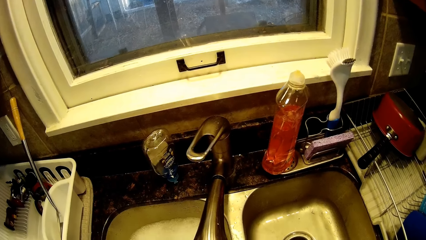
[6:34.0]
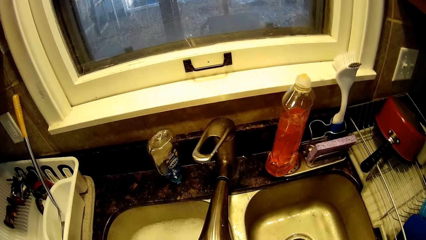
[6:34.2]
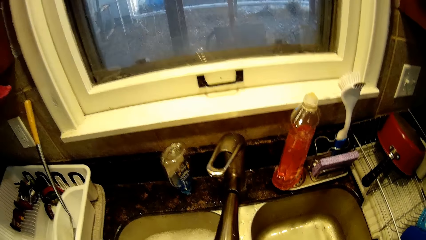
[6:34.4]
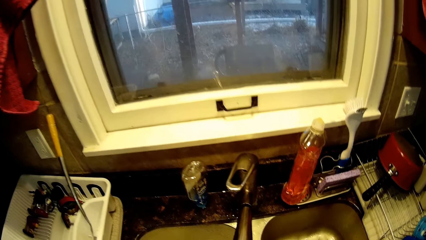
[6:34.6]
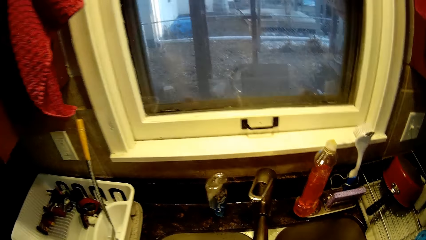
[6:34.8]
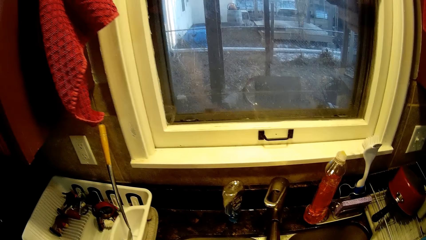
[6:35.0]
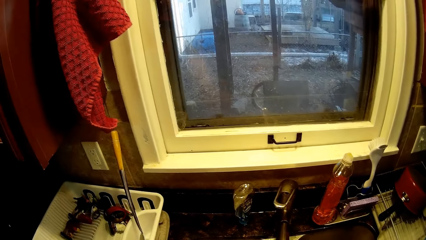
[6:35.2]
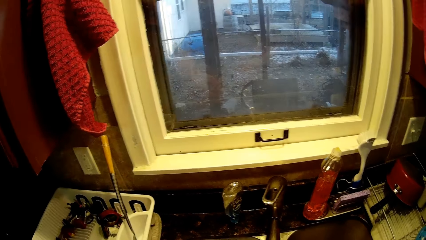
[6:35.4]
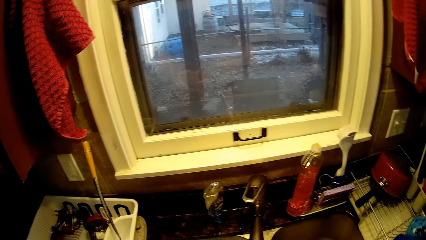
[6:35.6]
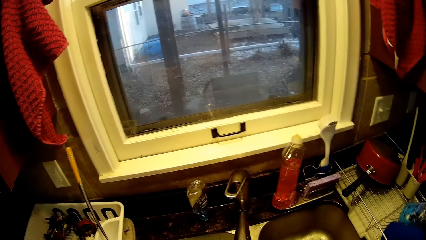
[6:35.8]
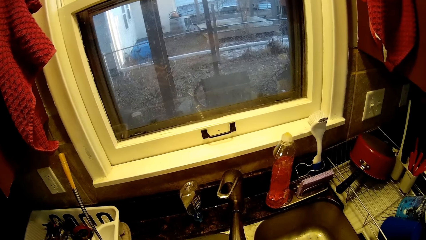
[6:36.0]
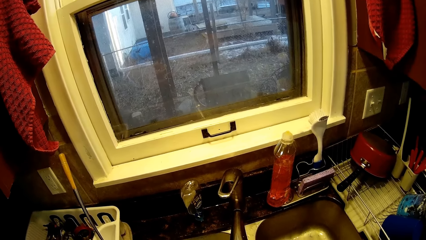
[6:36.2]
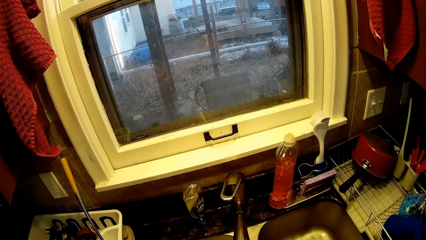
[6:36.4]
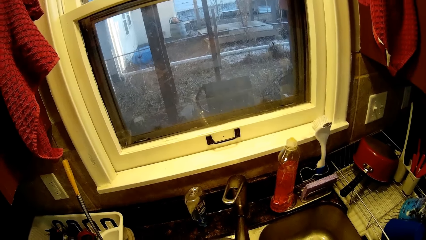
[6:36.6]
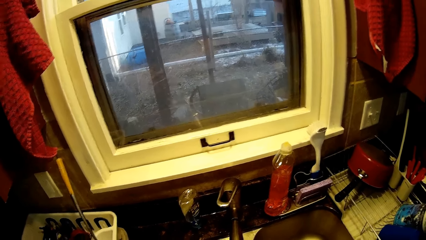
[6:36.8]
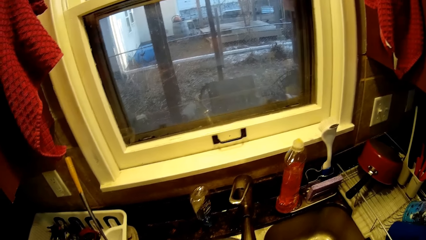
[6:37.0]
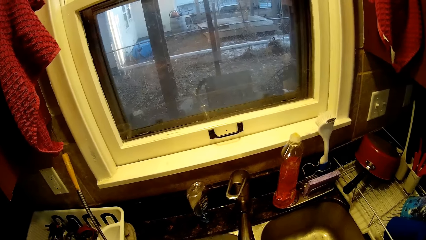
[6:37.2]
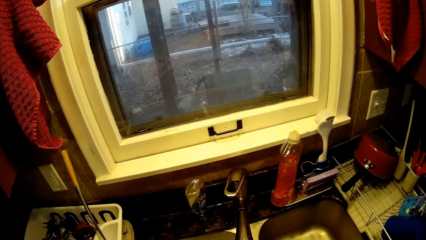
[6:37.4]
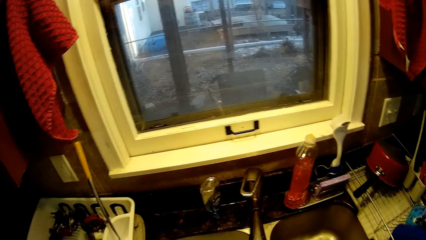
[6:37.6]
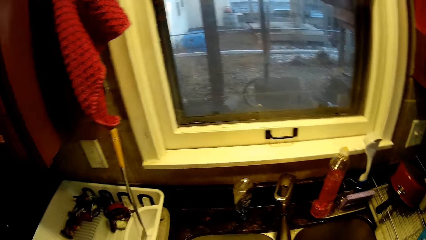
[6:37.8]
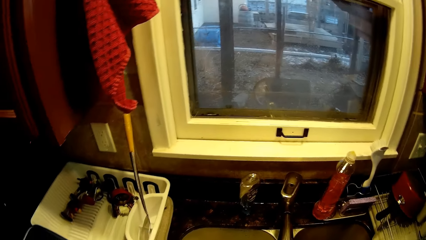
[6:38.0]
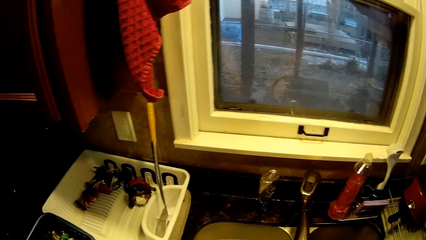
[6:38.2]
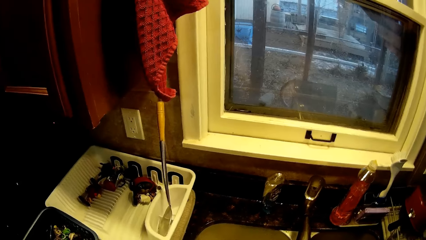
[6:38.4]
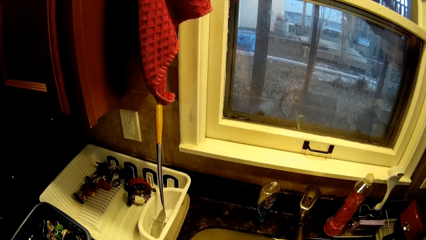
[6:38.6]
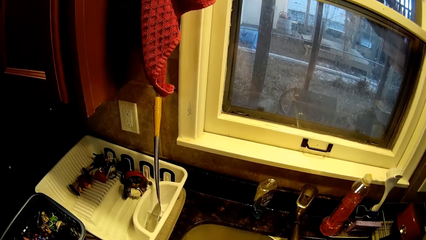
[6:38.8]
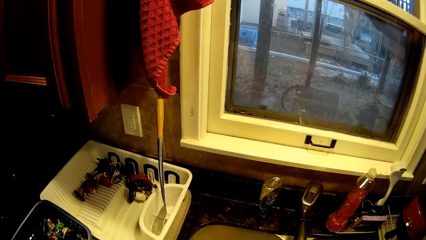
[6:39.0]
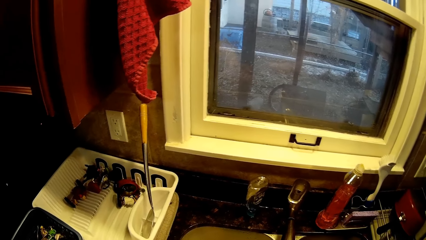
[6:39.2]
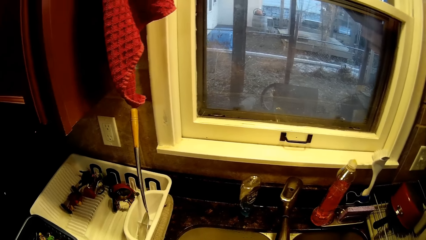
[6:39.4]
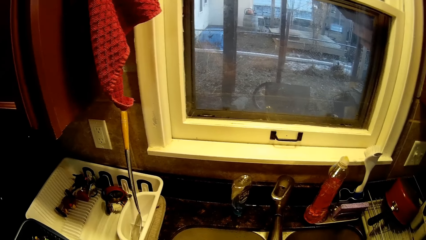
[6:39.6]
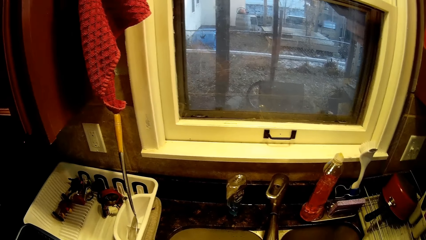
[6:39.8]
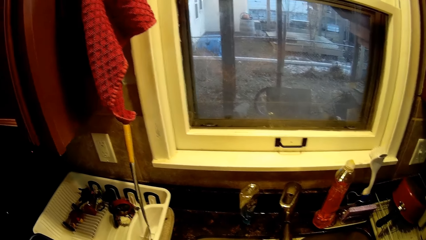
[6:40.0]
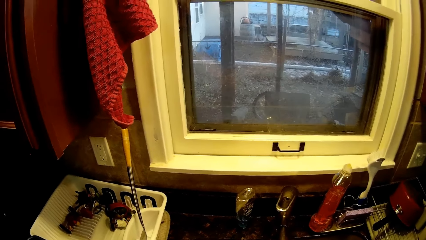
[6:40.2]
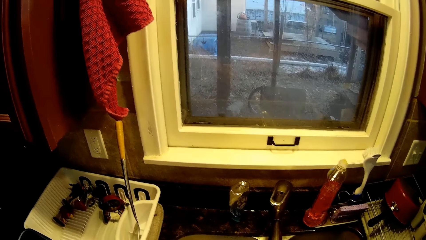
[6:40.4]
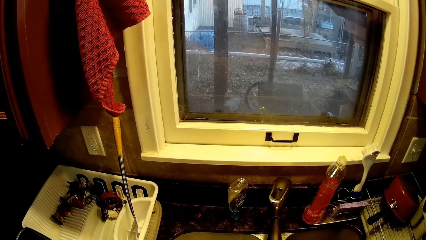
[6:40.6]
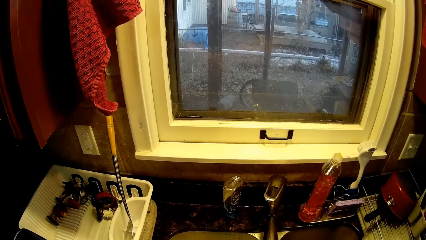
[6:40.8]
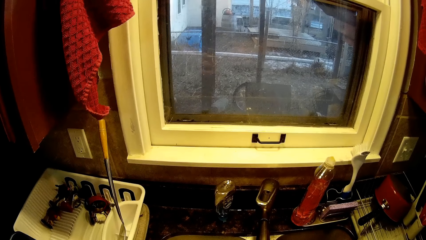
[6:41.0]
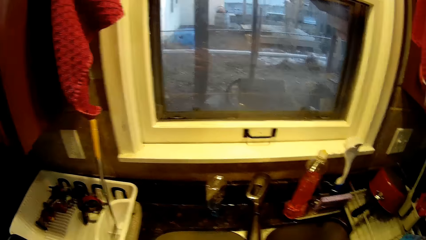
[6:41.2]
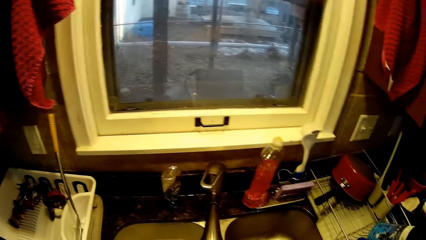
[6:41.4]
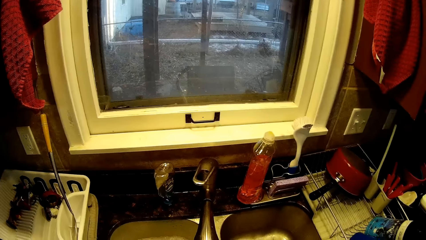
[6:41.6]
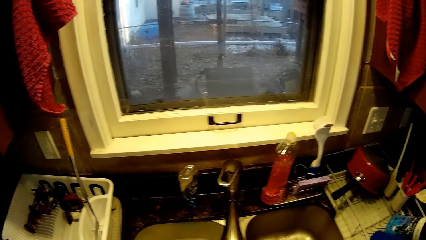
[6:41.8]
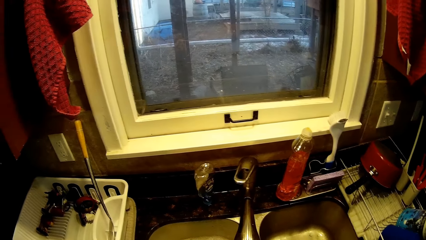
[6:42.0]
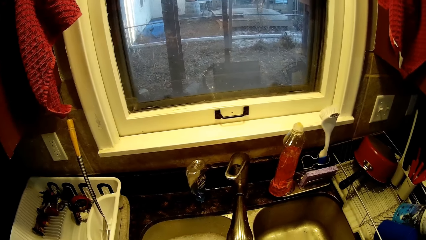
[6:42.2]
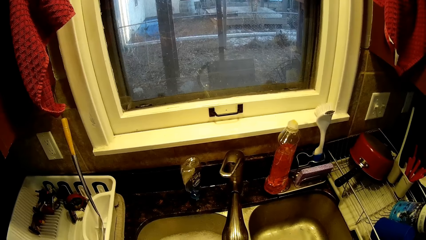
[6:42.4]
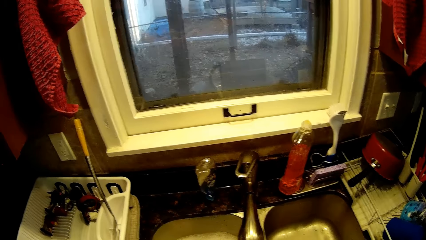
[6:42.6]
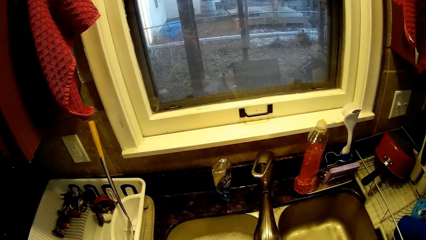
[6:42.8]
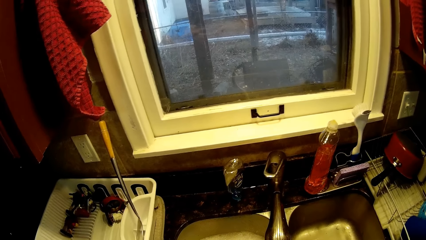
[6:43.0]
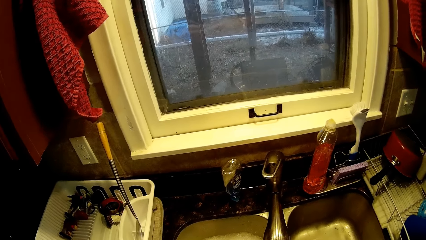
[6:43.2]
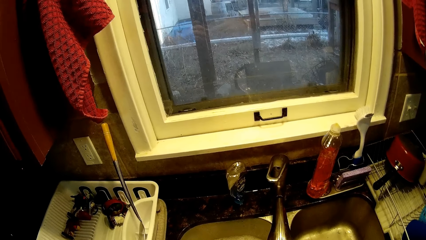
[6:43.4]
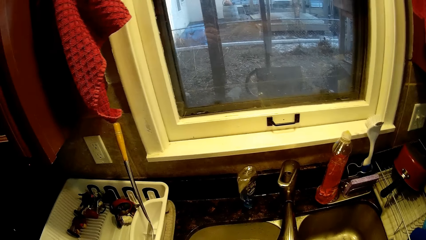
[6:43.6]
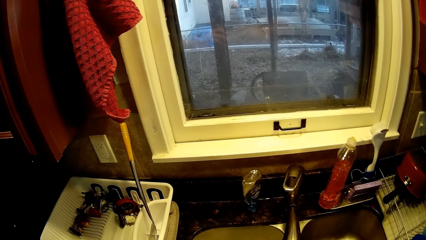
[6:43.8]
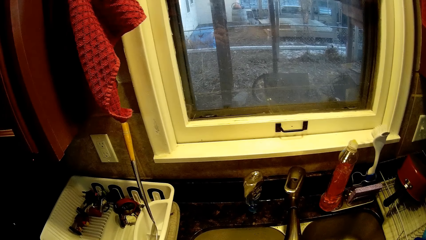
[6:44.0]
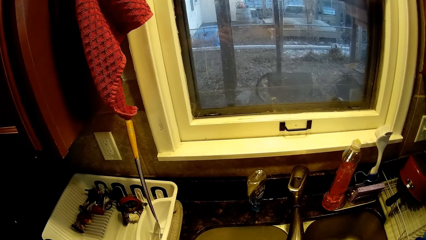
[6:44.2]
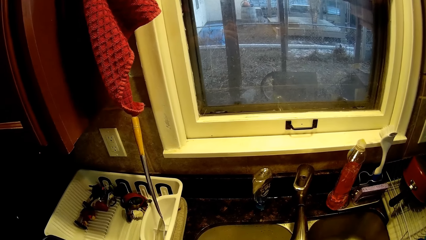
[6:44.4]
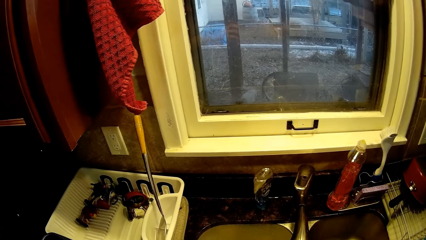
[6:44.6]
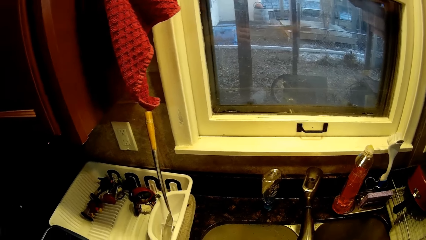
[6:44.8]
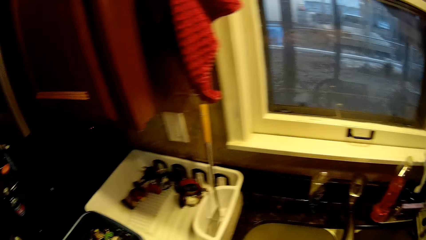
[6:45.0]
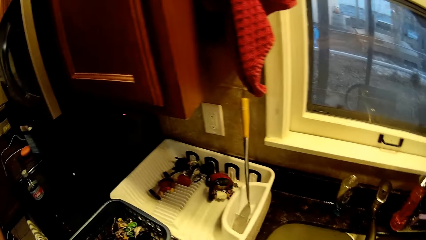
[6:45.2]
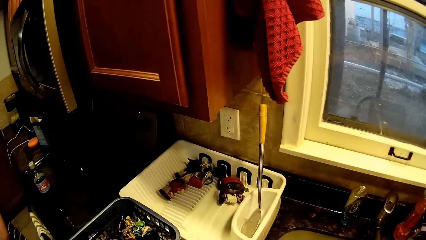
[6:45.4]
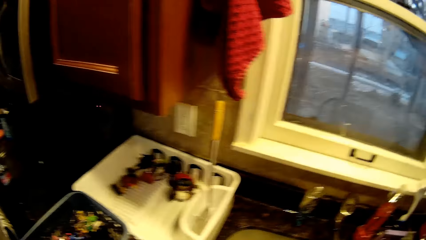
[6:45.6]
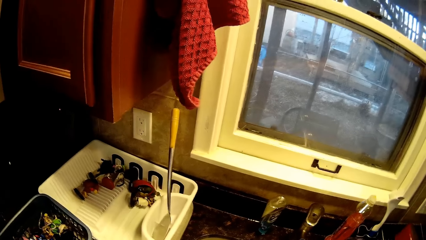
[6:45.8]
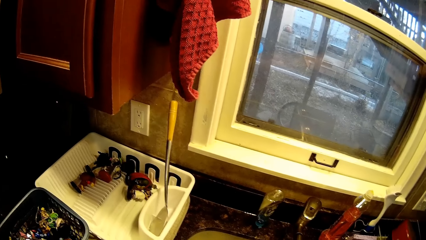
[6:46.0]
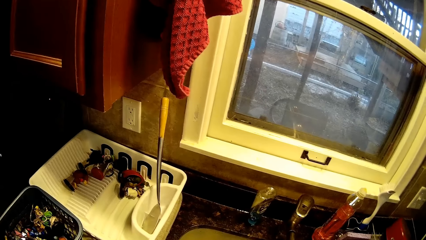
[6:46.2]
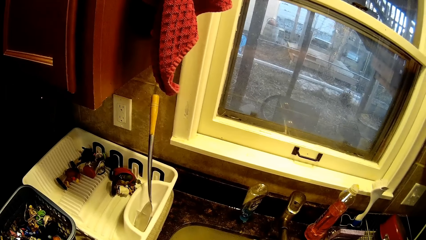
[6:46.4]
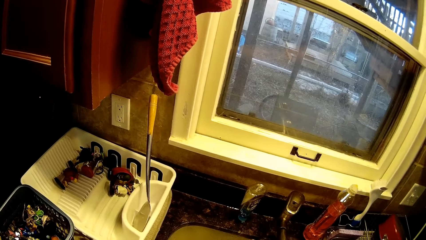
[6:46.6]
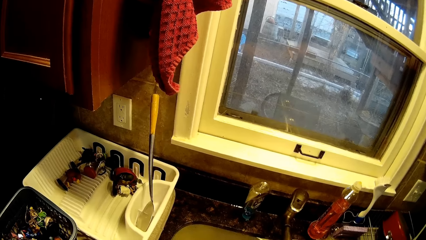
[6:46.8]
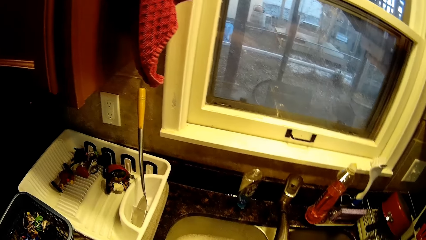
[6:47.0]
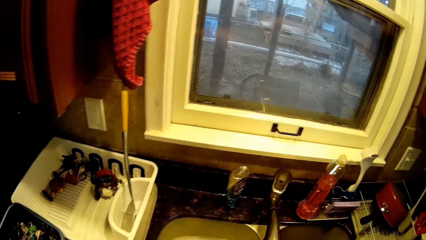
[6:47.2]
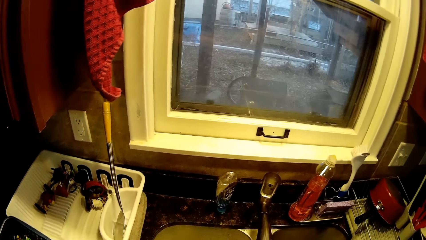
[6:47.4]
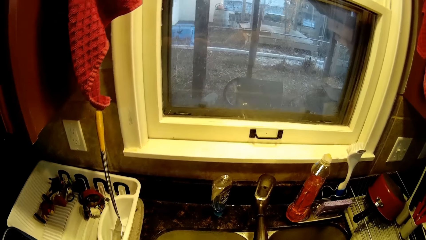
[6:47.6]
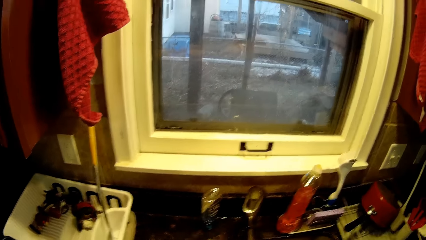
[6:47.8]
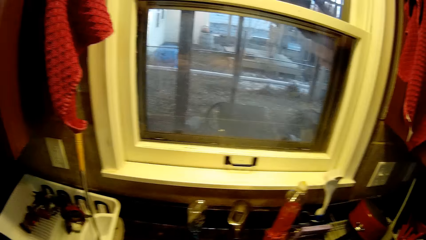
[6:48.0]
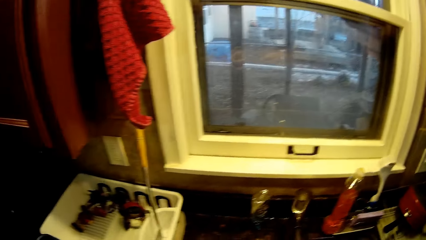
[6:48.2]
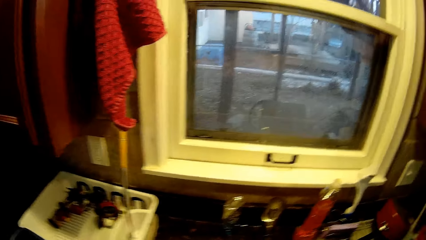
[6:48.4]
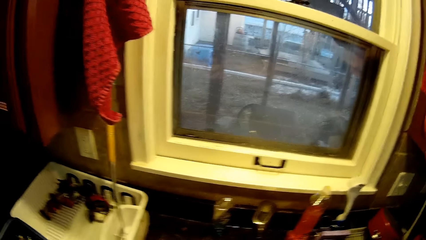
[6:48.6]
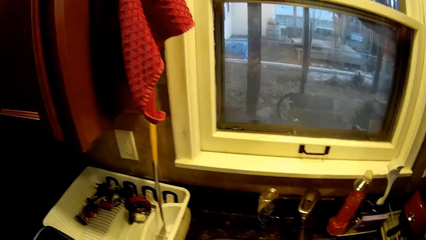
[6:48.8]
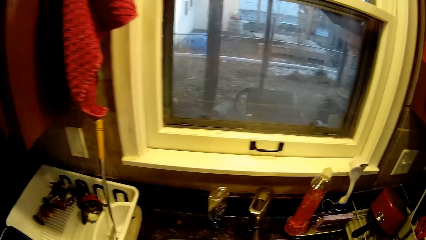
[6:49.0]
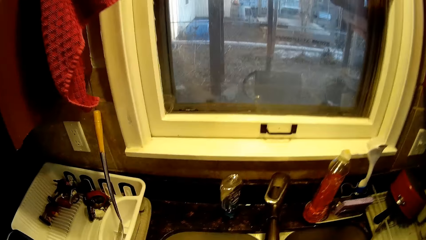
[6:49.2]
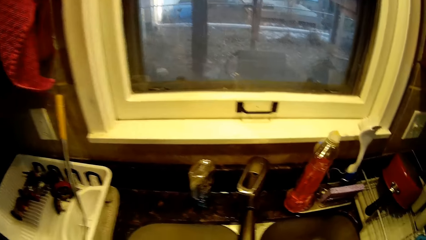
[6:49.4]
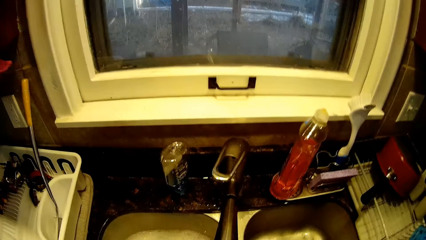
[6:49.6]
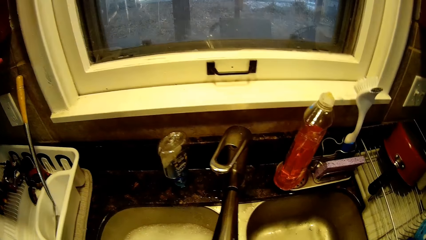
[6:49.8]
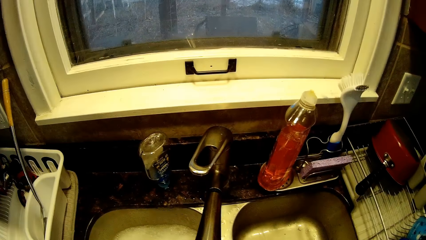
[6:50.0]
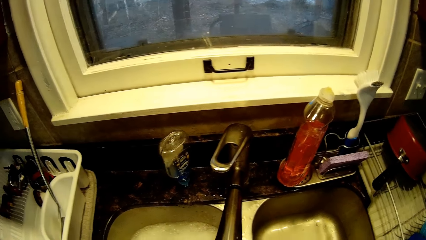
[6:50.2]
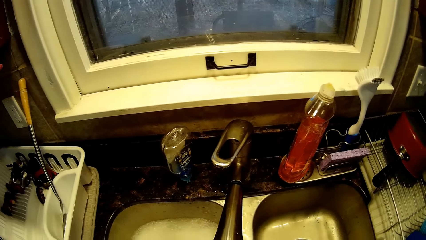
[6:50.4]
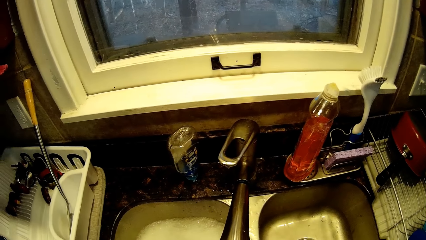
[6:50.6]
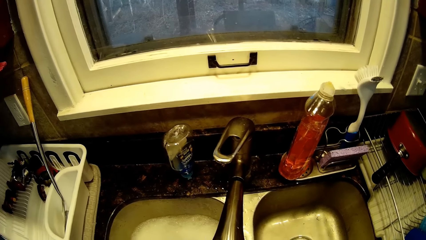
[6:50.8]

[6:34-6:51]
The camera wearer scrubs a toy with a toothbrush. They rinse the toy and turn around. They scrub the toy with the toothbrush. They turn around.
